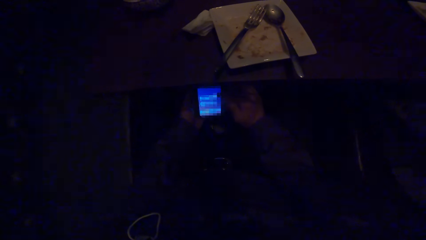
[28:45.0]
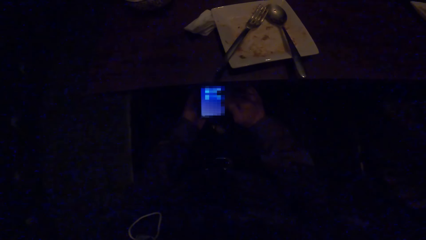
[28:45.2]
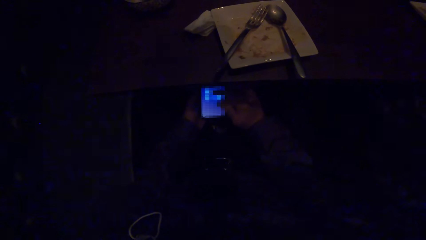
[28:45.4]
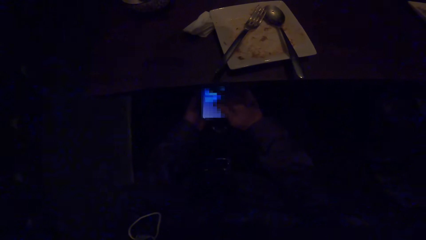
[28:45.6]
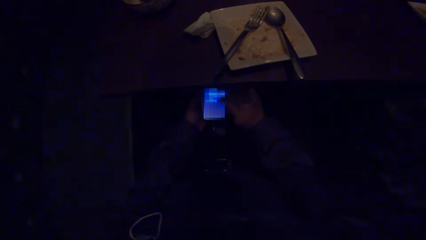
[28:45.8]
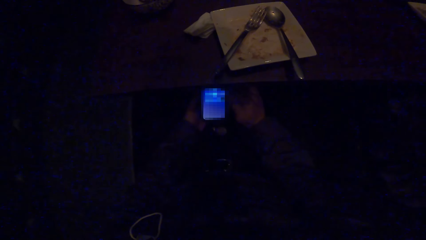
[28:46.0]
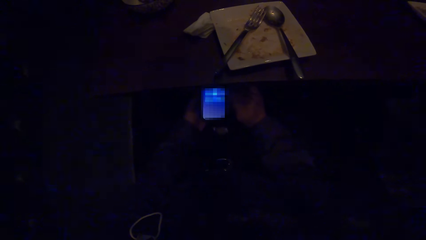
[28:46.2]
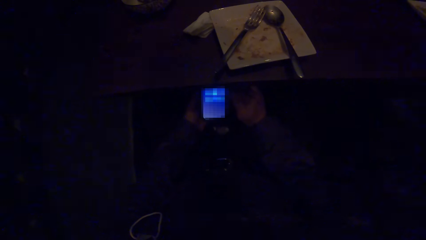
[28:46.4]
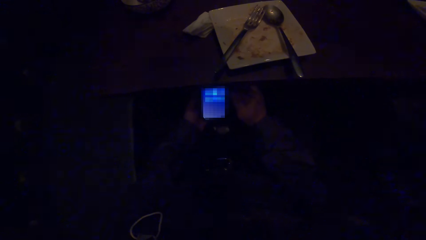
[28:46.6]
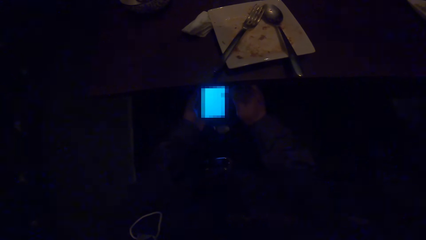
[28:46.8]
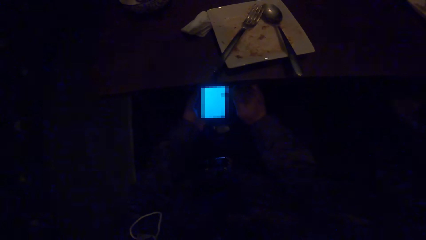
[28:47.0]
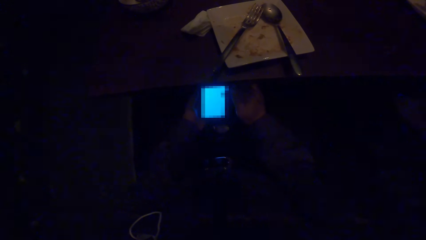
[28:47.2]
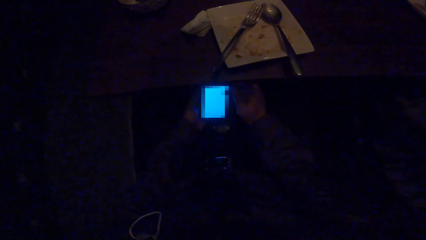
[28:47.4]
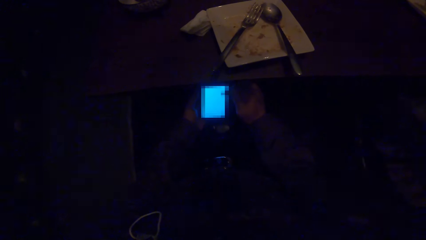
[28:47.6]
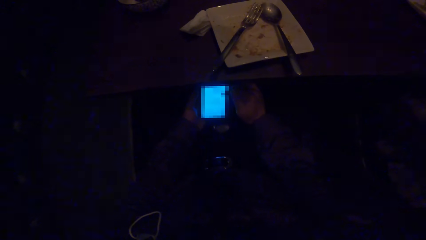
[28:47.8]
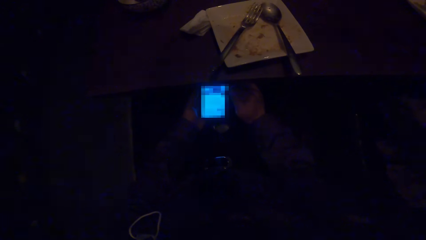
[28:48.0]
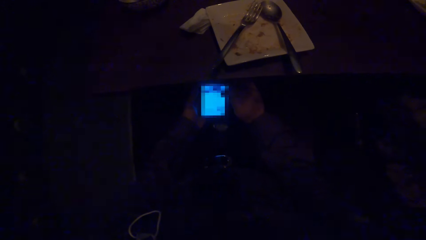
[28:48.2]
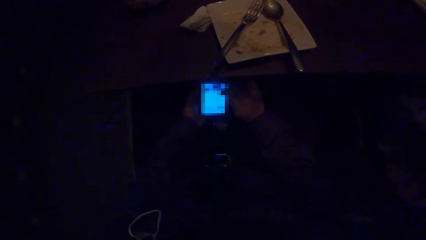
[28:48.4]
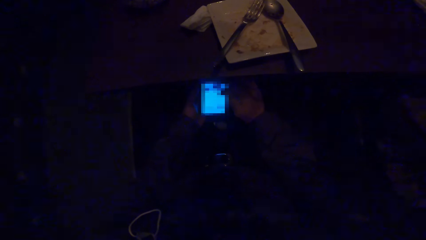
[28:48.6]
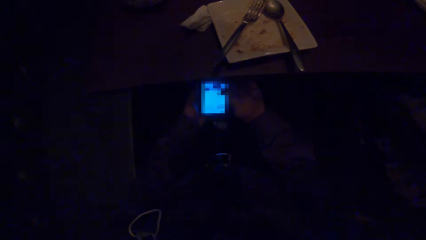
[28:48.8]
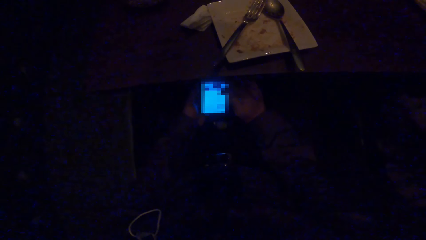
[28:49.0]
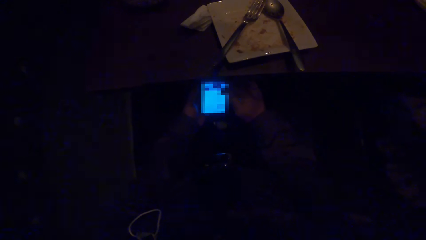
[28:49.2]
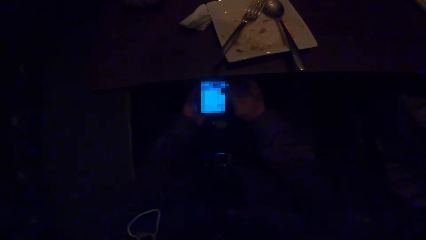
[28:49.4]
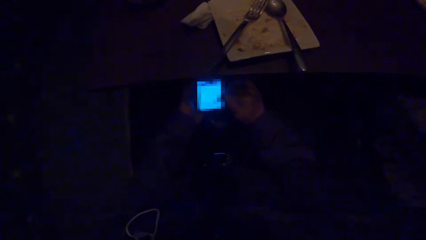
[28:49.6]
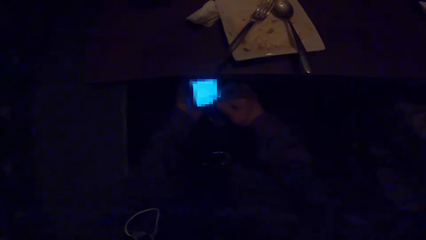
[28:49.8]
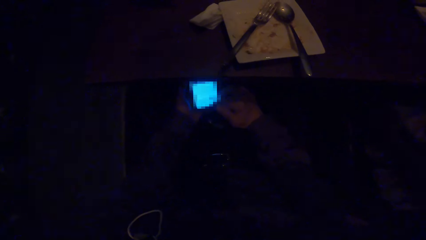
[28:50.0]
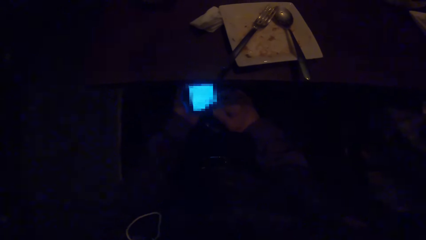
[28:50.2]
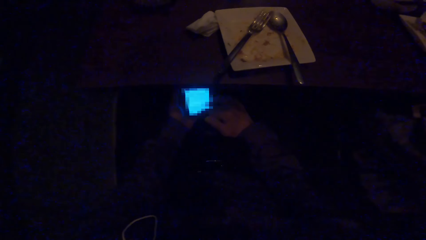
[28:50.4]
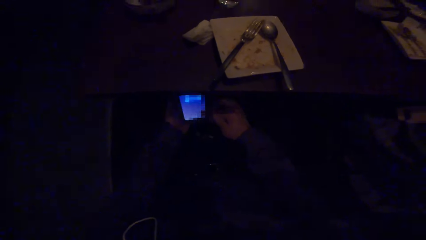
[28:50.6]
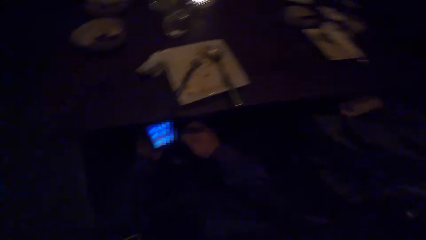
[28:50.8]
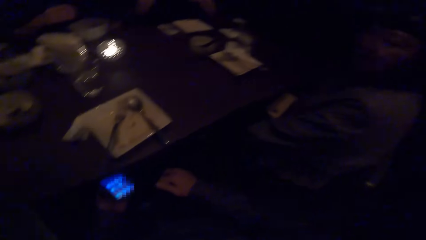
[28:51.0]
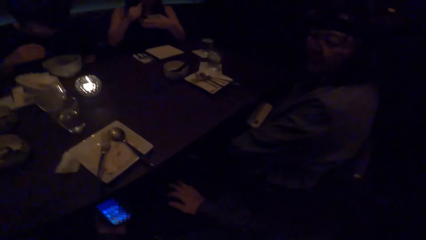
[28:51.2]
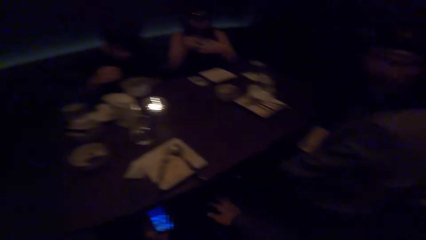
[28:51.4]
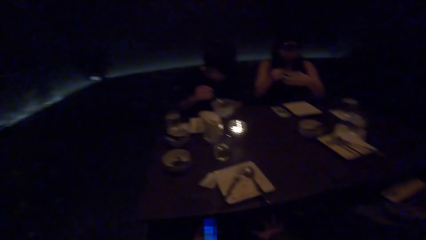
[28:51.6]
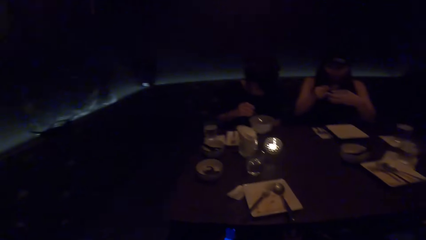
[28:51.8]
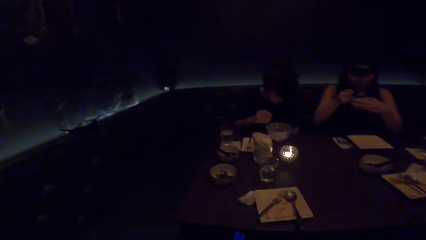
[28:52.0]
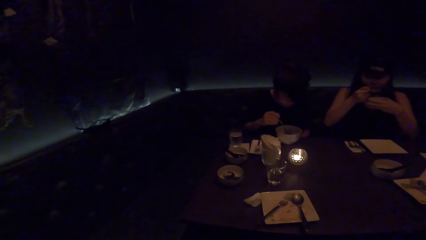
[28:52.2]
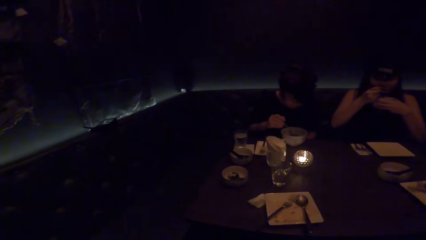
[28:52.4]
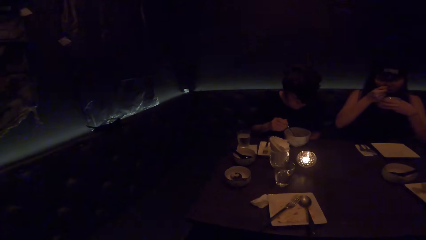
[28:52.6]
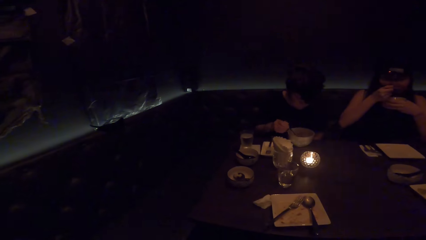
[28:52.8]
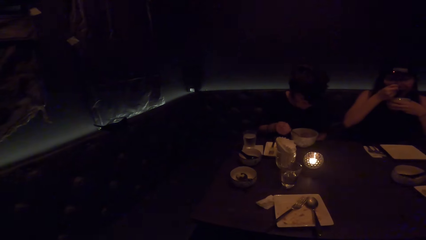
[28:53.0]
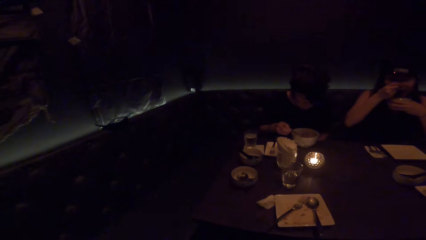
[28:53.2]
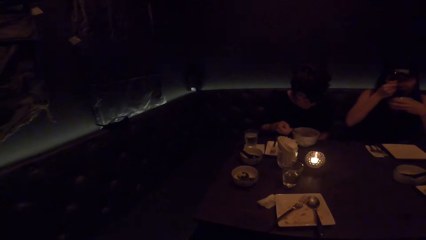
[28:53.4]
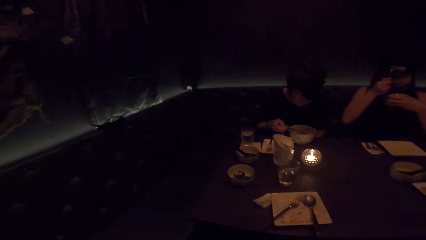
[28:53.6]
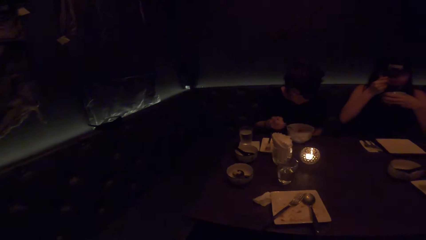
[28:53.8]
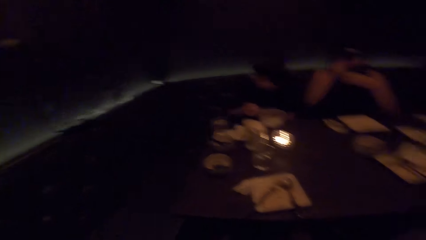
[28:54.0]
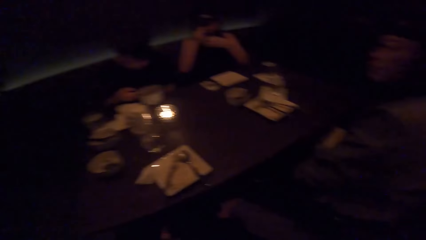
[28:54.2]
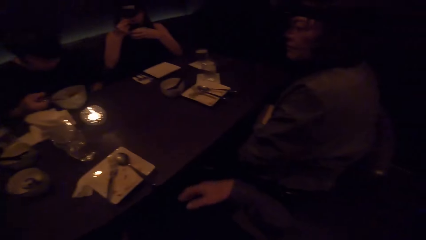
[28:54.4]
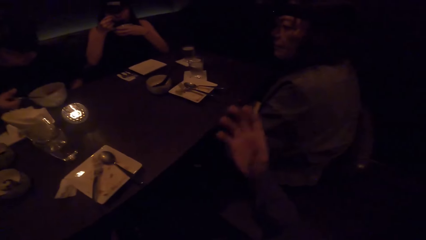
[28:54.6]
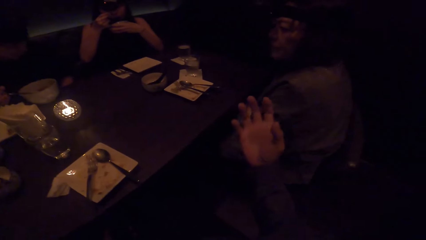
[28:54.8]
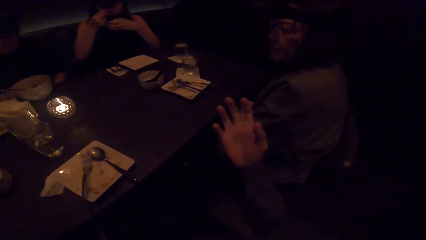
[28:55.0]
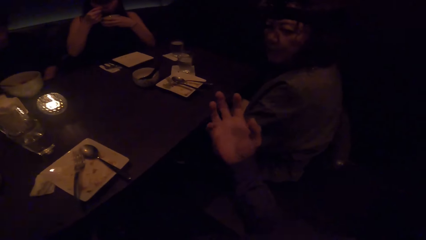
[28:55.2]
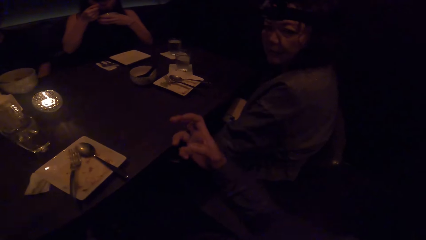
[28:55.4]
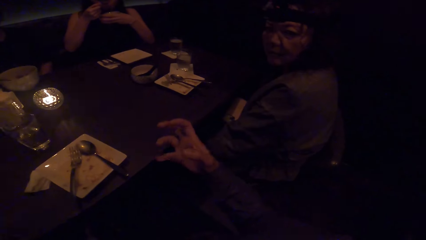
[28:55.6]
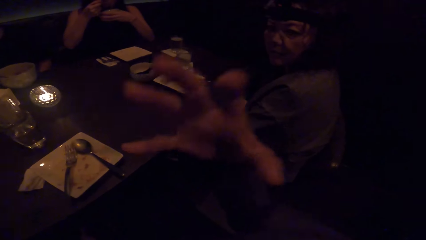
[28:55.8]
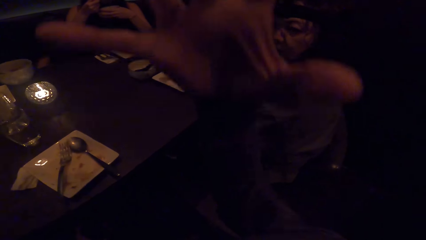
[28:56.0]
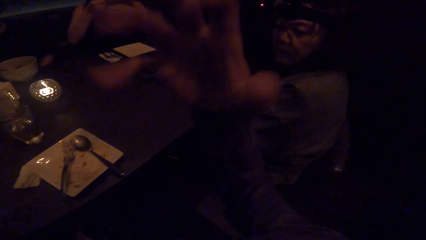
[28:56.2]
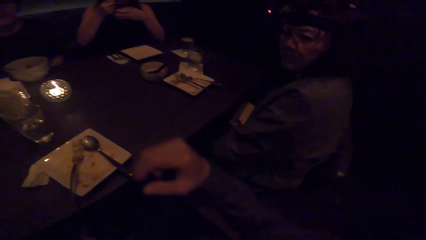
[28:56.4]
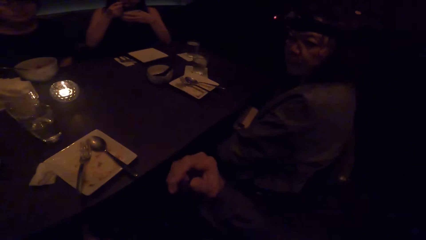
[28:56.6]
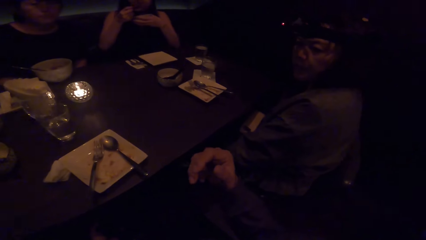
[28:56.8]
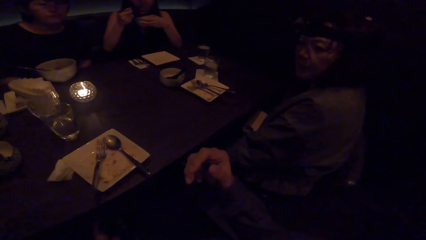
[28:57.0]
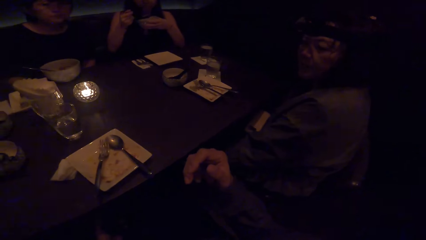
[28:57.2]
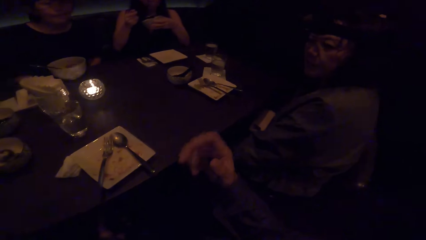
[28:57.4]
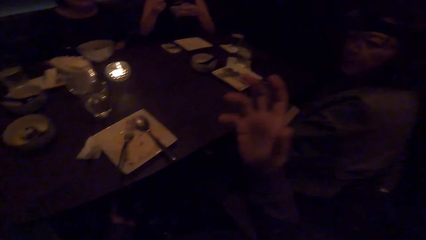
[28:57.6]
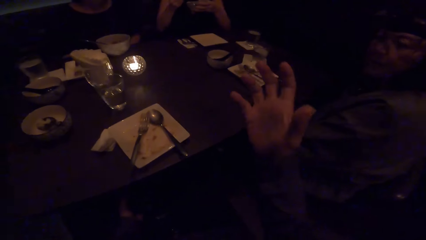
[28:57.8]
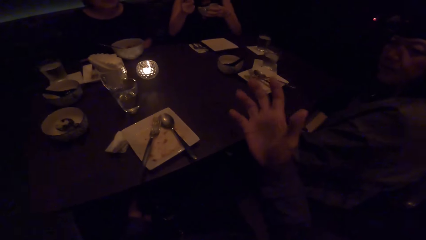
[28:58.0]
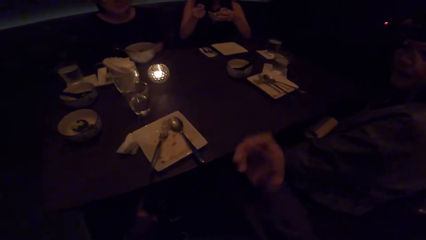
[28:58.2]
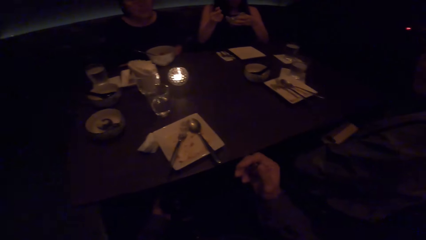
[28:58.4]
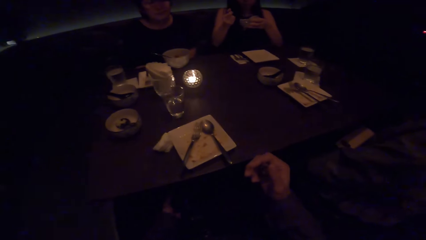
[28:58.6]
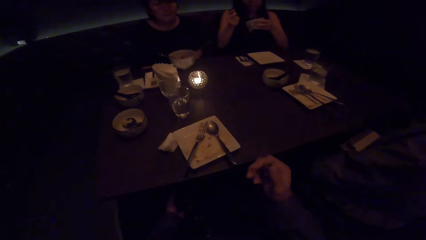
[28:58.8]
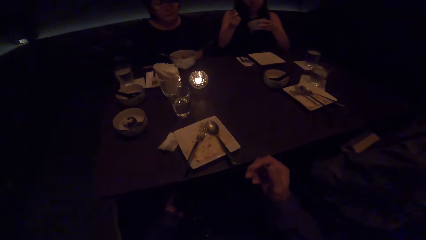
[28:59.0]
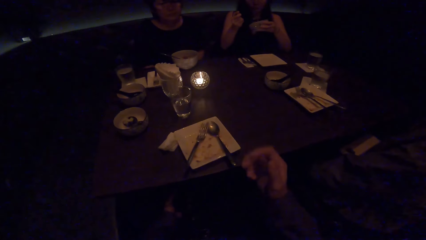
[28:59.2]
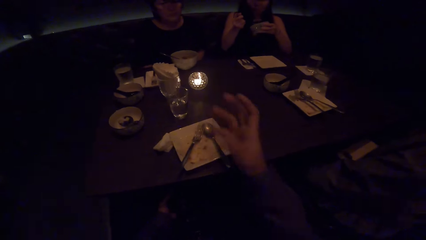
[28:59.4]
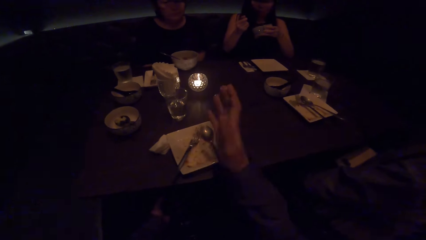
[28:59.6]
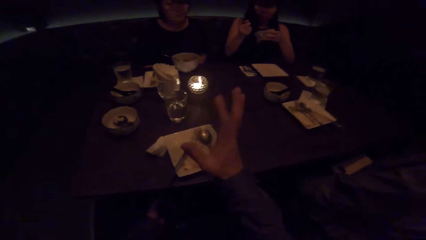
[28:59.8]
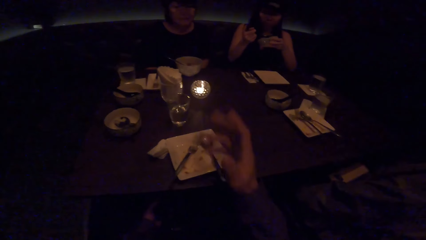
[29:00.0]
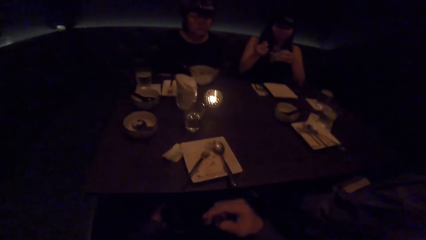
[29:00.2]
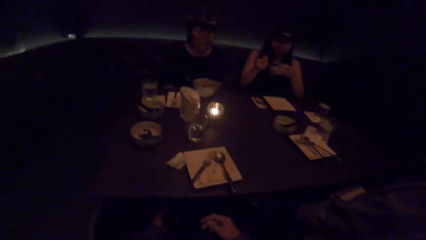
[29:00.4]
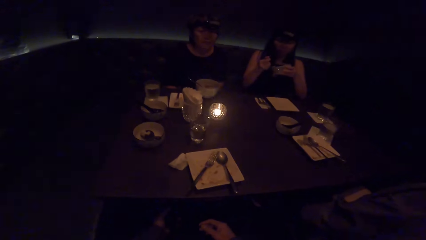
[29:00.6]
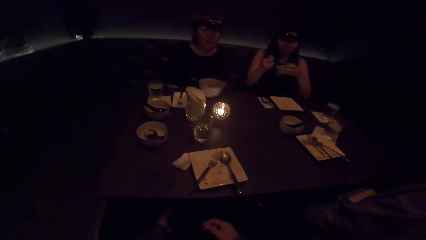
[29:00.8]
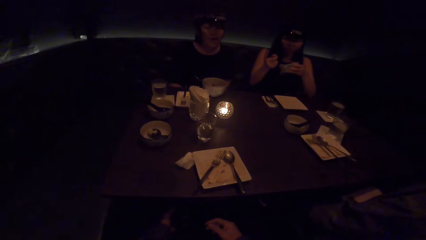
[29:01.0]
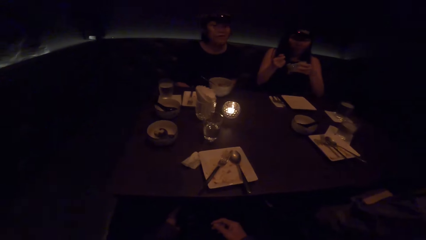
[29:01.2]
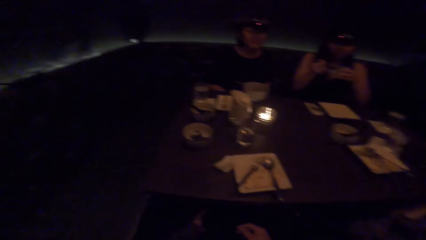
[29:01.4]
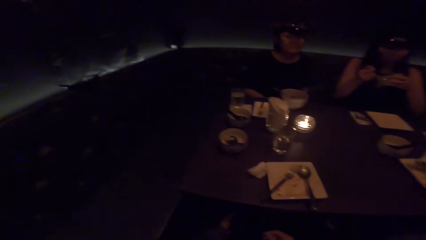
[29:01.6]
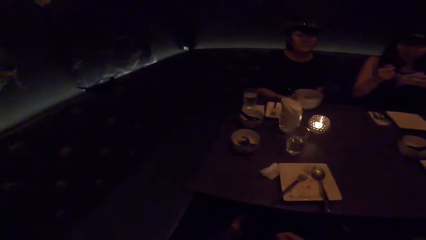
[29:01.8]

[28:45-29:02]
A woman scoops soup with her spoon. The camera wearer looks around. Another woman looks at him. A third woman eats soup with a spoon. The camera wearer waves his right hand. He talks to the second woman.
